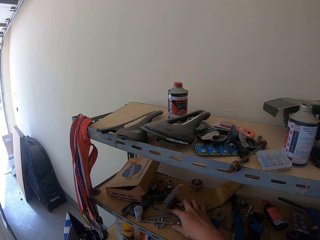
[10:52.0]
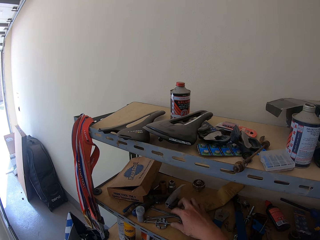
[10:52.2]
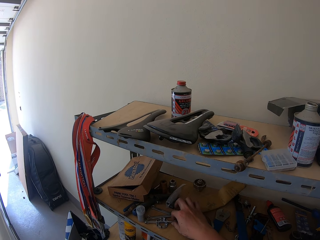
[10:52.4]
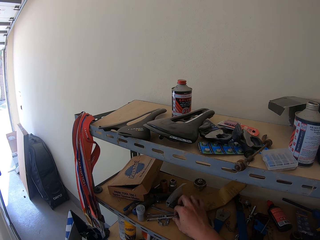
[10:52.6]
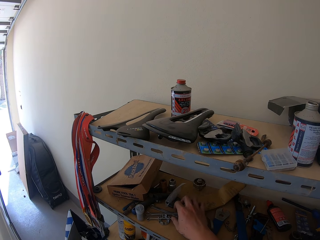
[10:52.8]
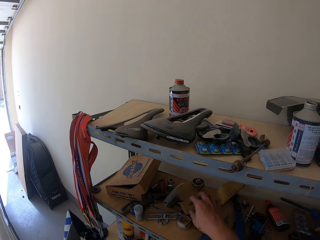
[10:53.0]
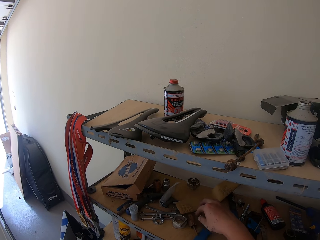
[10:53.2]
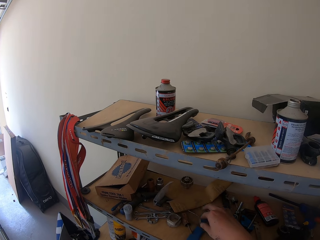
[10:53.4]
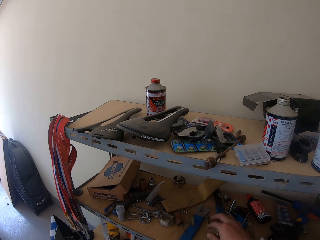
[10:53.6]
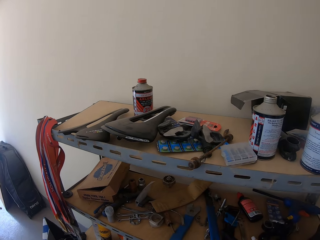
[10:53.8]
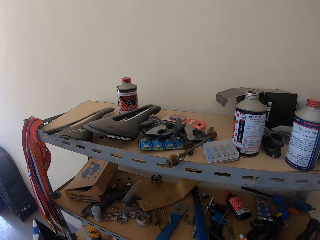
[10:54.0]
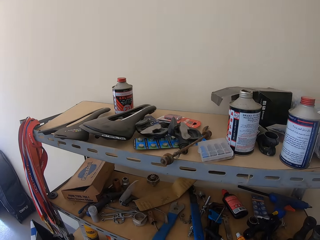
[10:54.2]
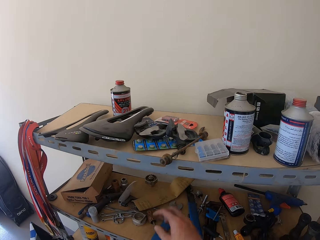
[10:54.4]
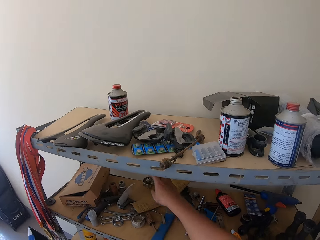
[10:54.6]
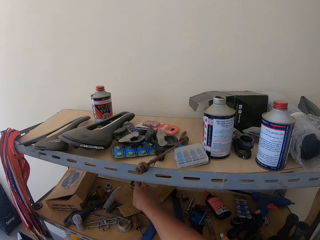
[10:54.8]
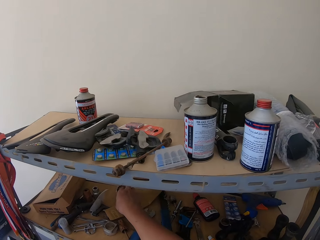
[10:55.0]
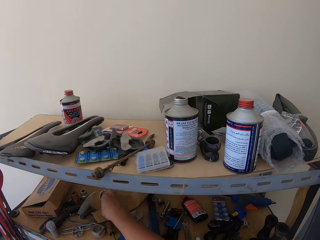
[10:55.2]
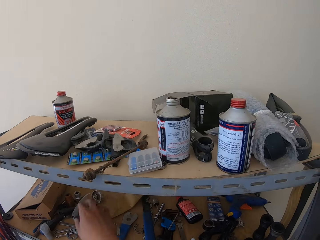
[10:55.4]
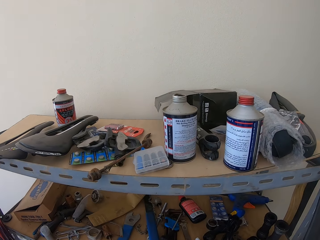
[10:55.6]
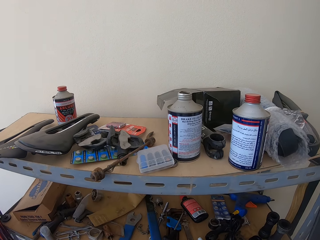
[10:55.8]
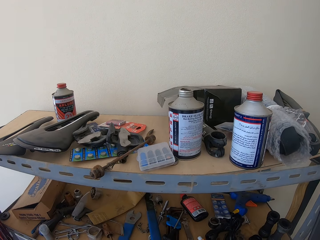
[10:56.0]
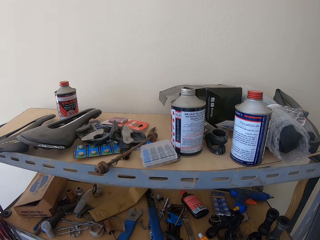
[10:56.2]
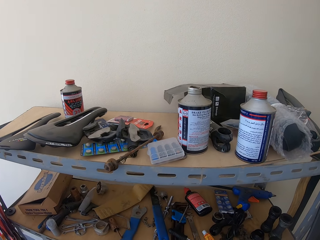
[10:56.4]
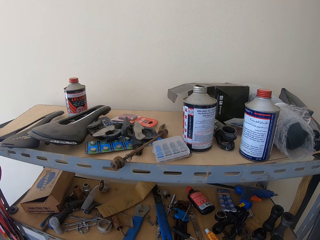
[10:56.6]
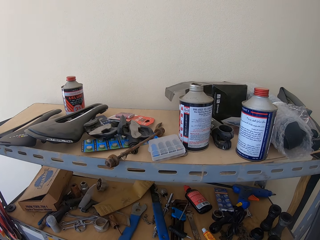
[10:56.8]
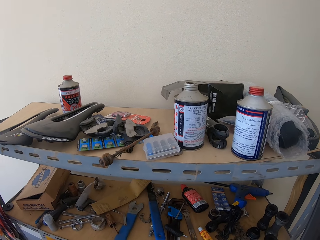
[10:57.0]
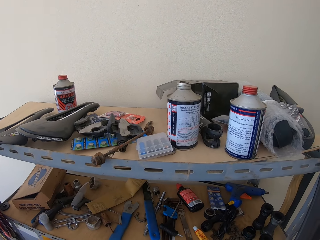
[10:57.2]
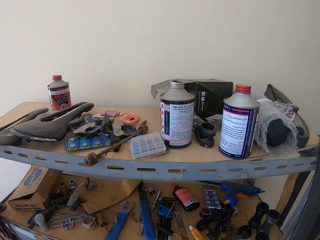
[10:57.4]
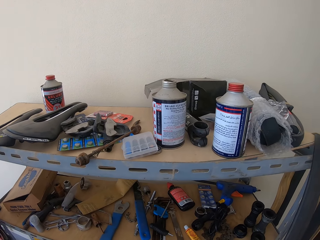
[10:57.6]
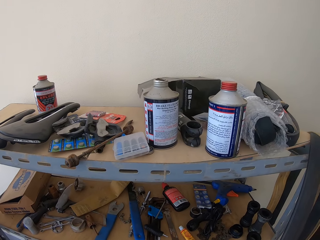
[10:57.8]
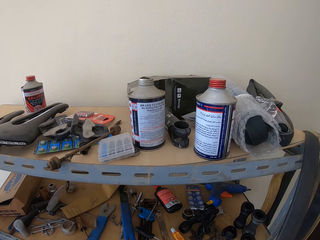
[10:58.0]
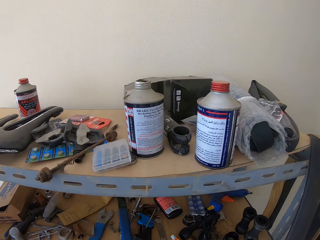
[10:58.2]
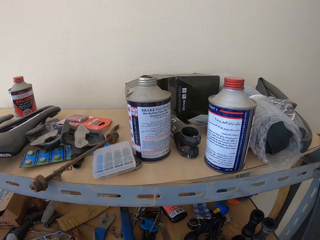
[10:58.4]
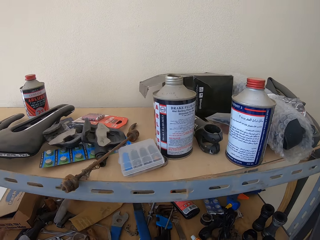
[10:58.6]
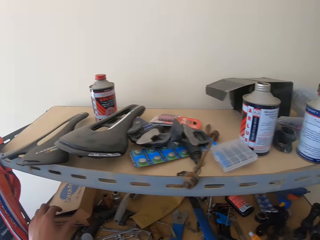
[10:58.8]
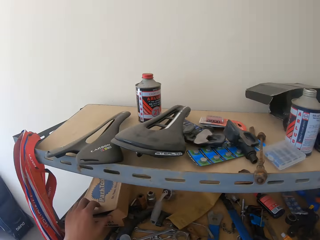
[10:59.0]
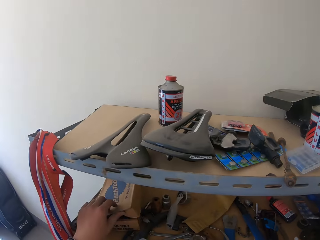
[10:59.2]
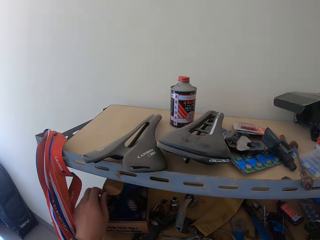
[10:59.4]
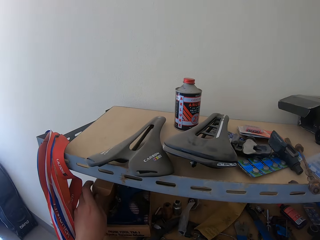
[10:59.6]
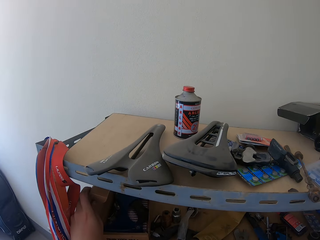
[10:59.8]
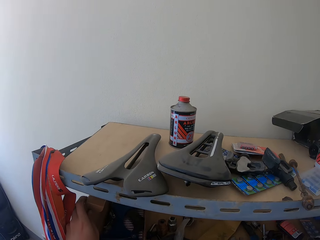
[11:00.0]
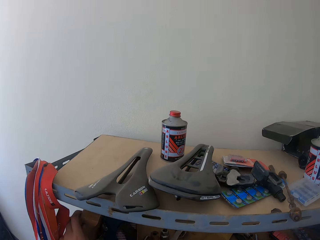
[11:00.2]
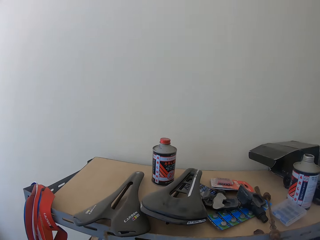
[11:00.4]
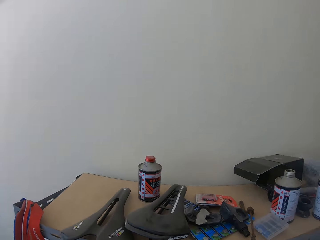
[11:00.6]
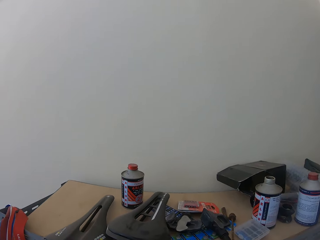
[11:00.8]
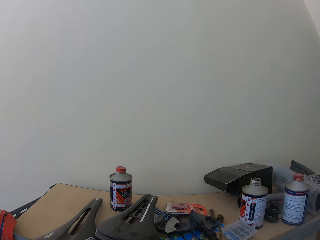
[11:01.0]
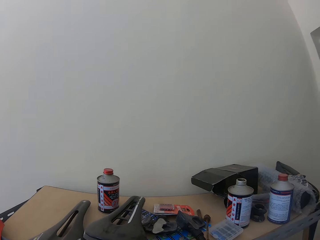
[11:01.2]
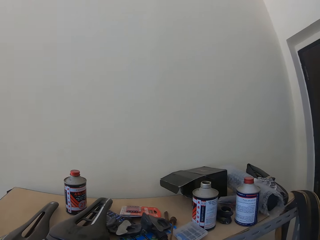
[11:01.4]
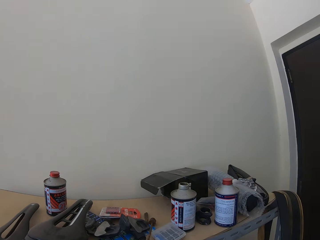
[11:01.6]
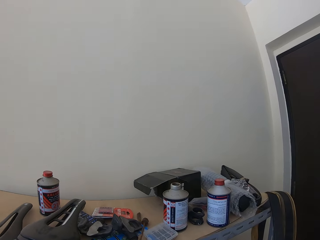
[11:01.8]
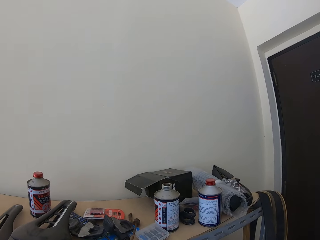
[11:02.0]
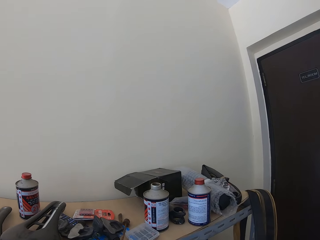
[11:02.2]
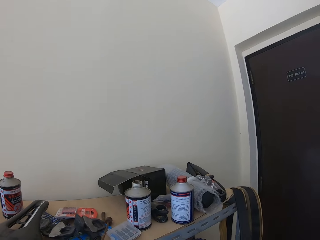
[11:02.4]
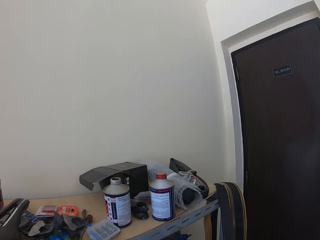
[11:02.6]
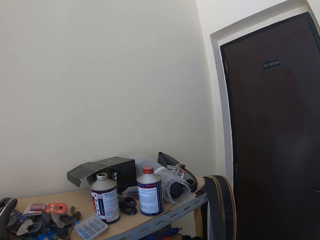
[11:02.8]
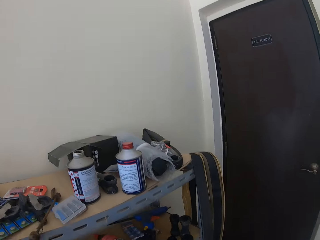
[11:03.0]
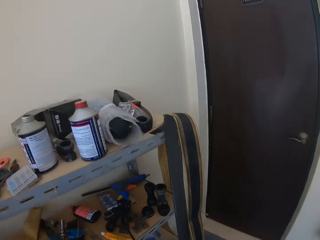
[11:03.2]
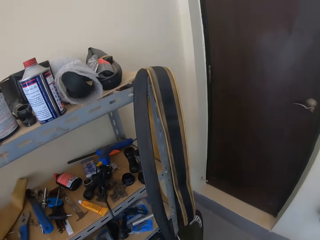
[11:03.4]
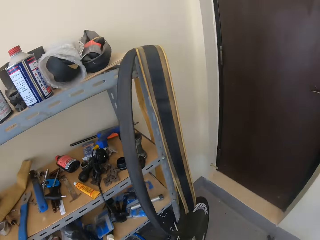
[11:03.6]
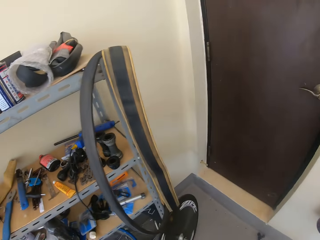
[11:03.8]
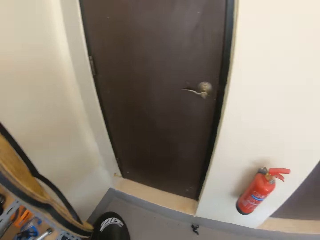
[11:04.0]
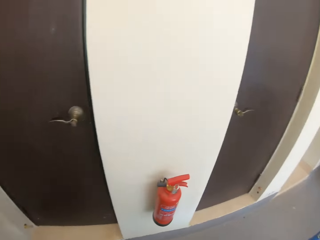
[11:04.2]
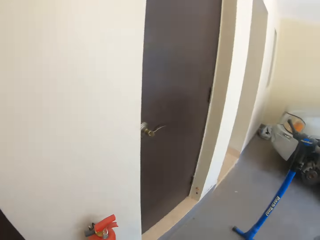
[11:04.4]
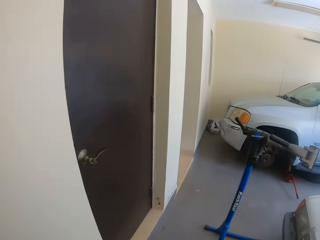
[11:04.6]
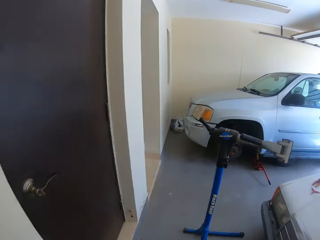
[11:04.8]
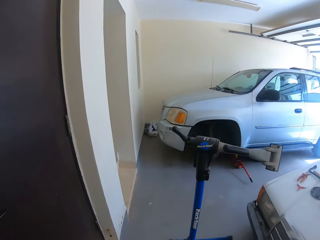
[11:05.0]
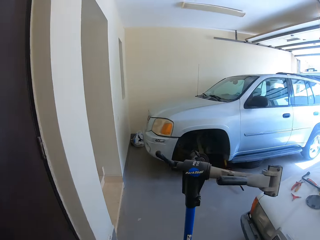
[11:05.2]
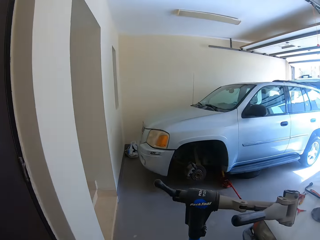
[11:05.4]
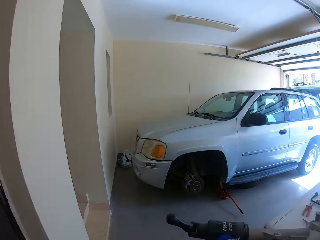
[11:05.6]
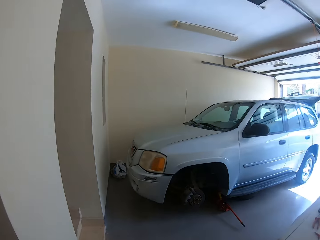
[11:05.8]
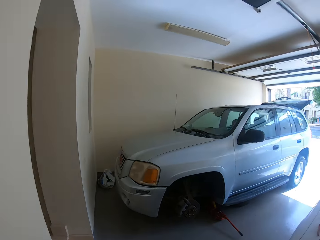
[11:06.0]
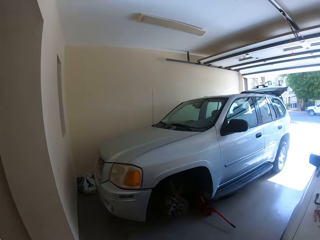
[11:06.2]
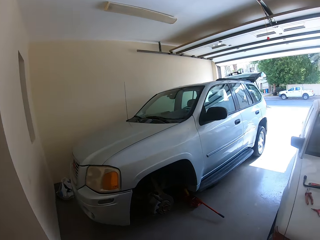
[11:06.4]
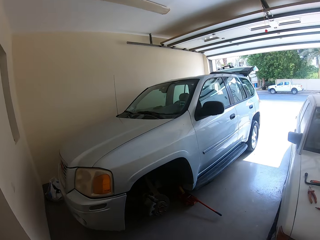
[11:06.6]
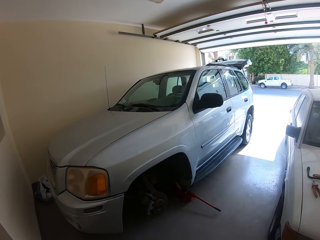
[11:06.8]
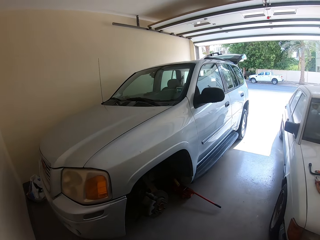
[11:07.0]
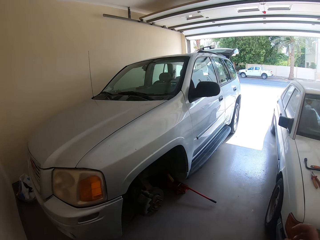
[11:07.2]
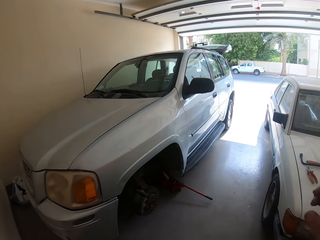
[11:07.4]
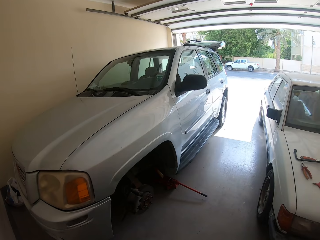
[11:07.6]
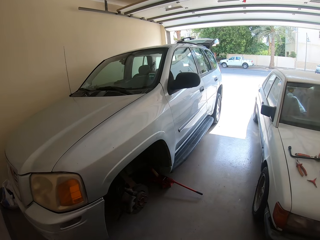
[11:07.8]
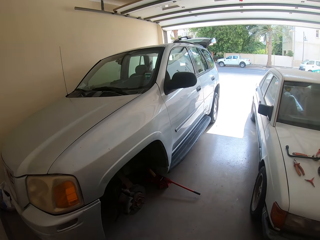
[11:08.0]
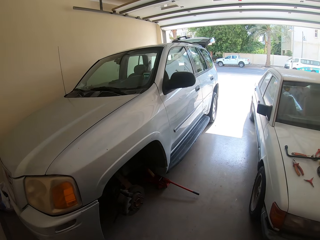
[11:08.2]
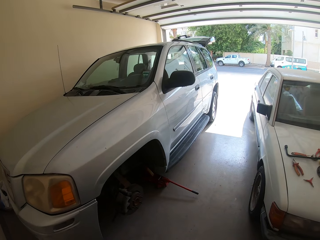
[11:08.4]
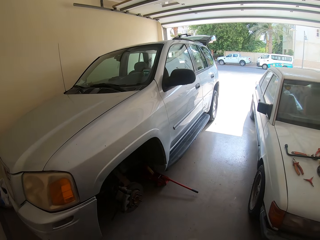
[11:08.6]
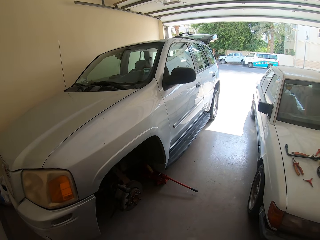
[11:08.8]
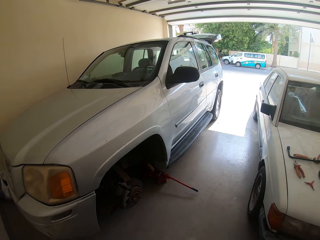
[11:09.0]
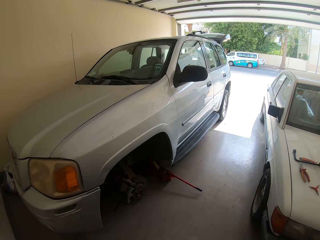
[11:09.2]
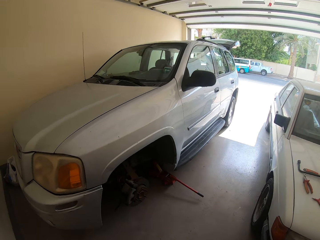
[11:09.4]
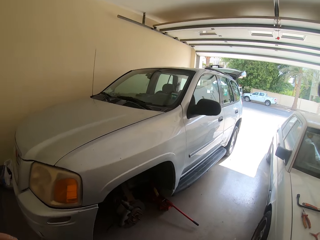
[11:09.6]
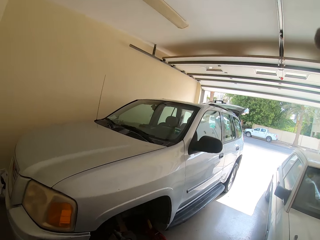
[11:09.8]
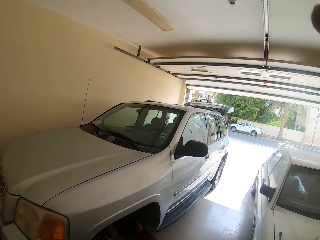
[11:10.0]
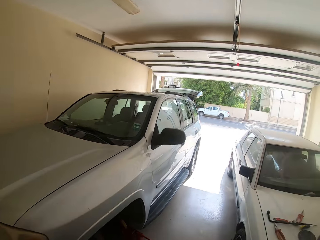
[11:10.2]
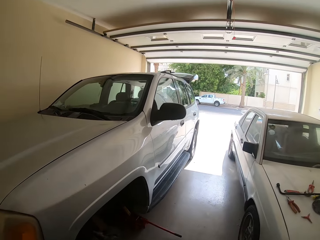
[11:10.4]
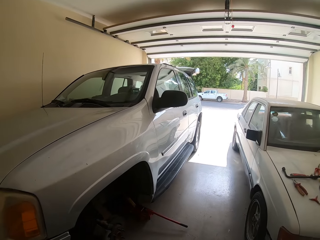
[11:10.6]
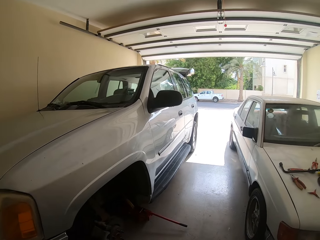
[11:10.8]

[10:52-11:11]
The camera wearer touches a tool on the shelf. They look at the shelf. They open a box on the shelf. They look around the garage. They look on top of the shelf. They walk in the garage. They stand beside the cars.
